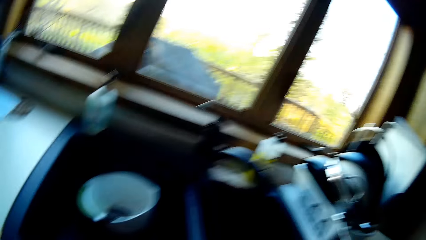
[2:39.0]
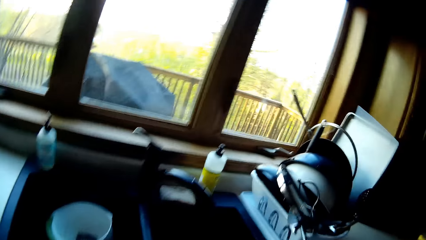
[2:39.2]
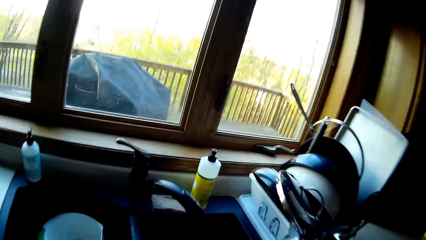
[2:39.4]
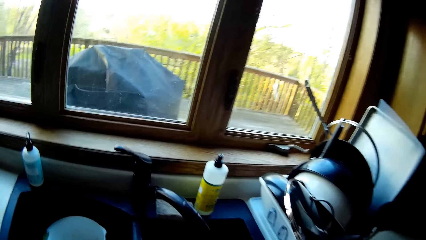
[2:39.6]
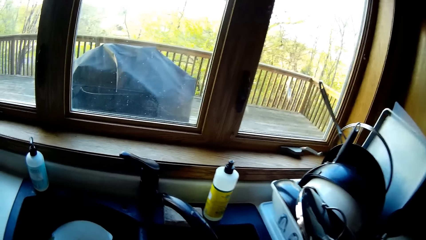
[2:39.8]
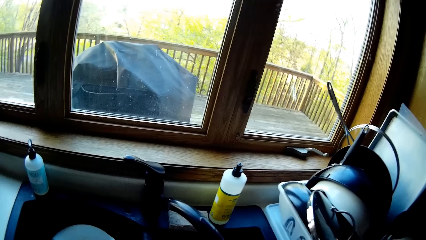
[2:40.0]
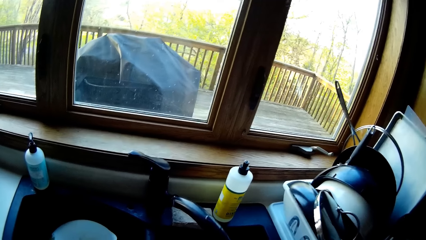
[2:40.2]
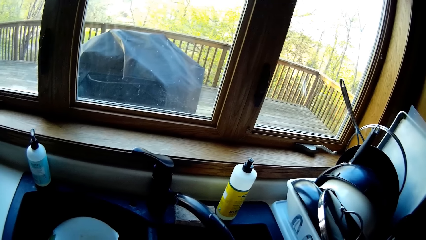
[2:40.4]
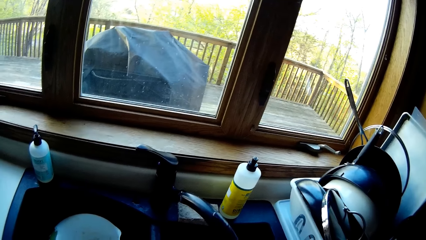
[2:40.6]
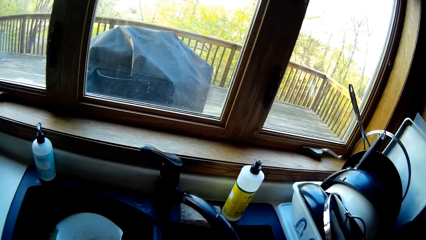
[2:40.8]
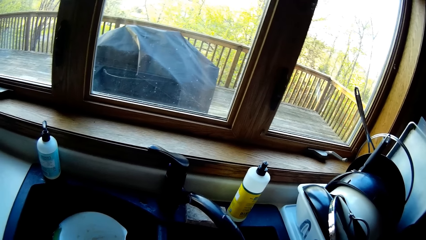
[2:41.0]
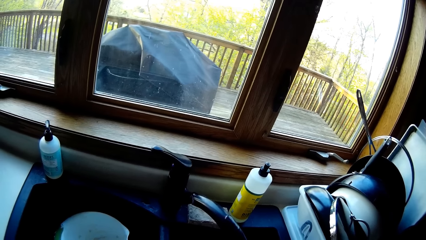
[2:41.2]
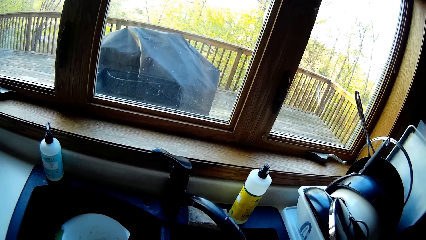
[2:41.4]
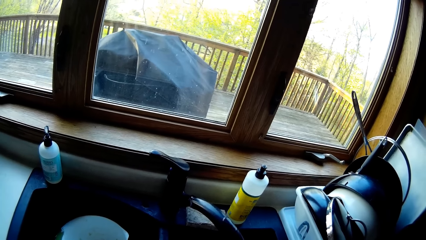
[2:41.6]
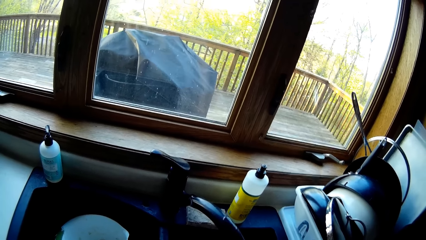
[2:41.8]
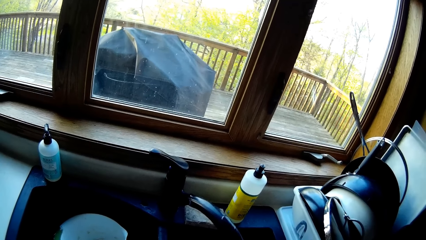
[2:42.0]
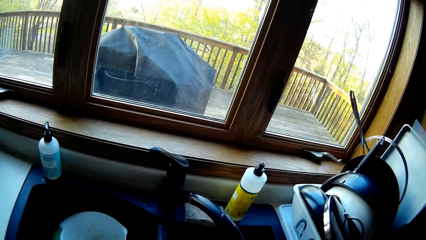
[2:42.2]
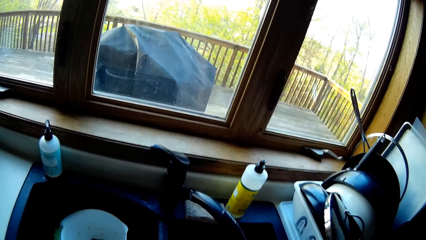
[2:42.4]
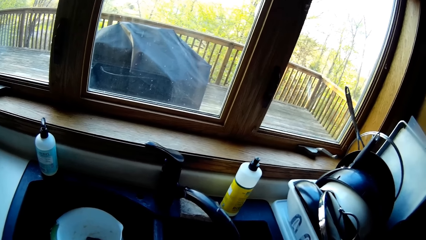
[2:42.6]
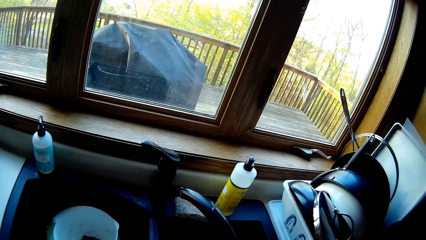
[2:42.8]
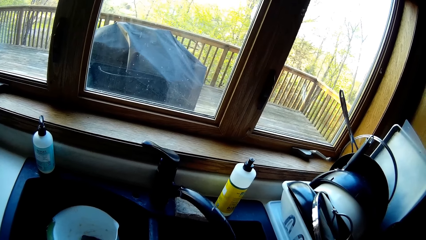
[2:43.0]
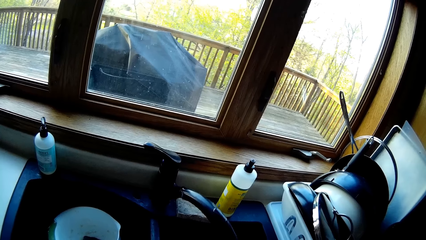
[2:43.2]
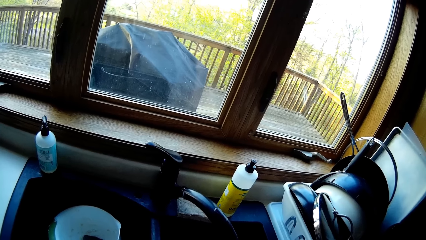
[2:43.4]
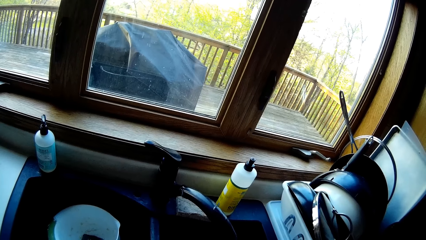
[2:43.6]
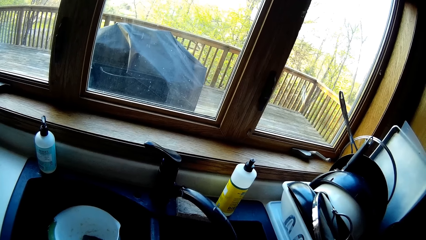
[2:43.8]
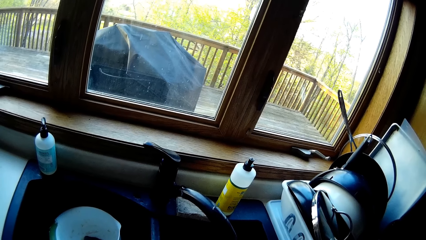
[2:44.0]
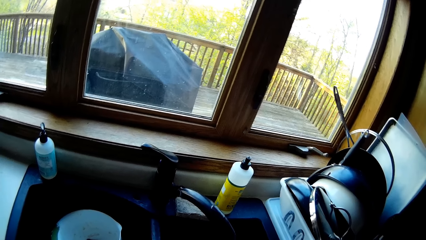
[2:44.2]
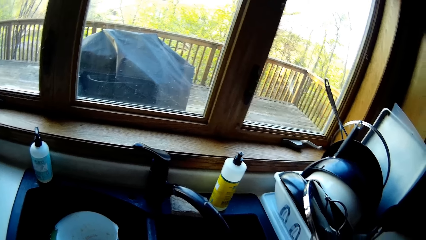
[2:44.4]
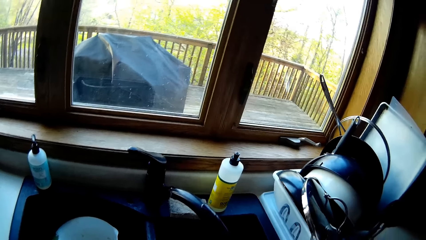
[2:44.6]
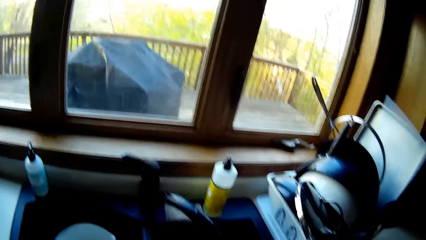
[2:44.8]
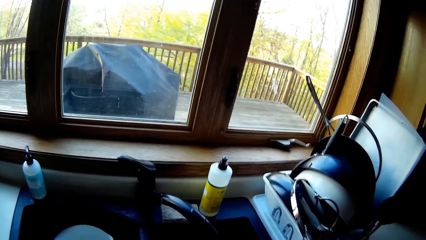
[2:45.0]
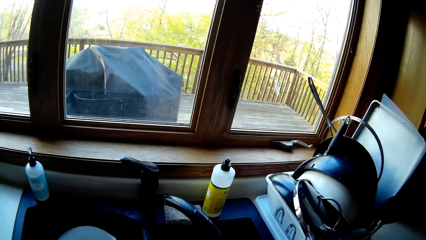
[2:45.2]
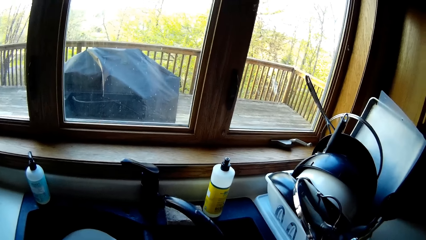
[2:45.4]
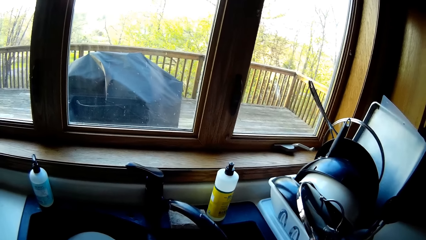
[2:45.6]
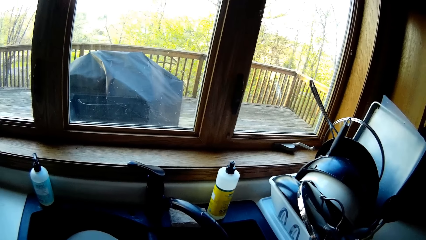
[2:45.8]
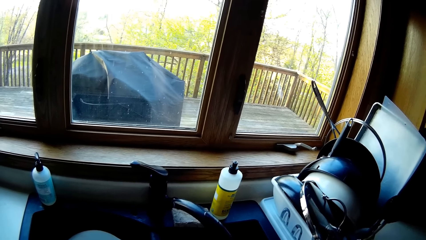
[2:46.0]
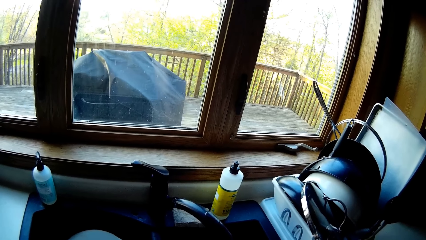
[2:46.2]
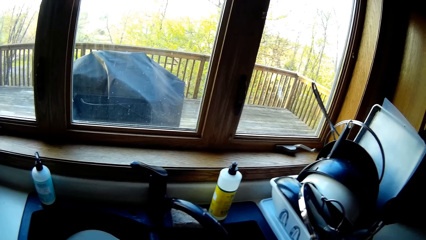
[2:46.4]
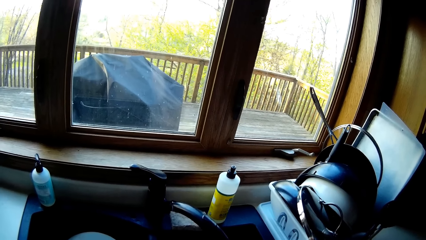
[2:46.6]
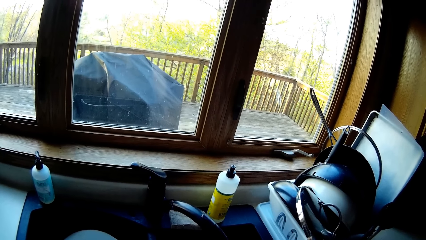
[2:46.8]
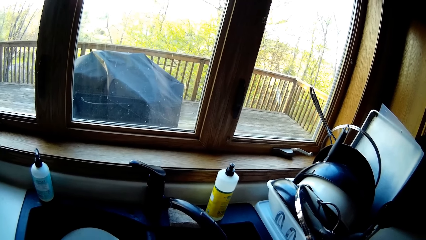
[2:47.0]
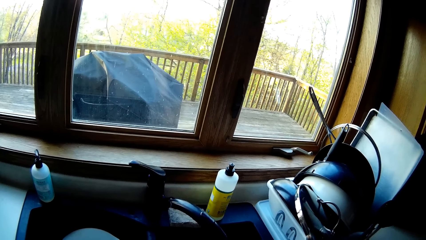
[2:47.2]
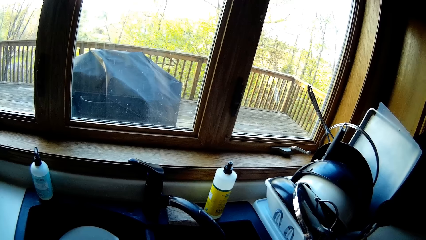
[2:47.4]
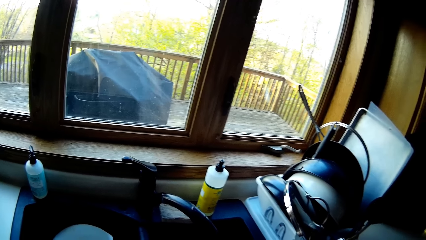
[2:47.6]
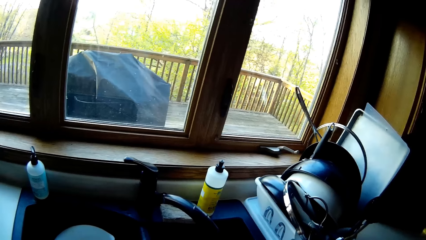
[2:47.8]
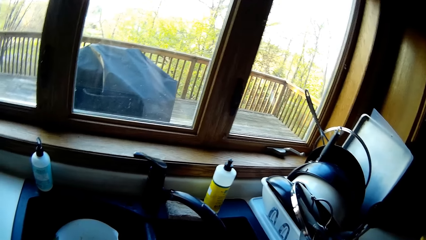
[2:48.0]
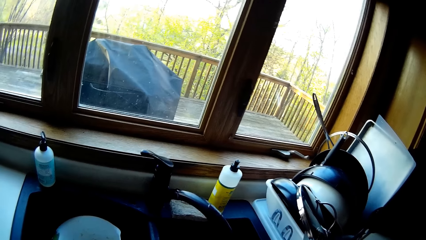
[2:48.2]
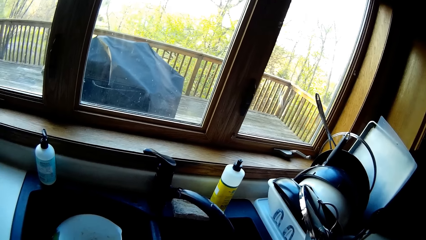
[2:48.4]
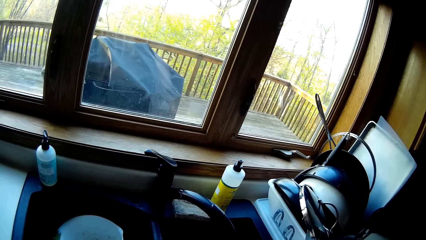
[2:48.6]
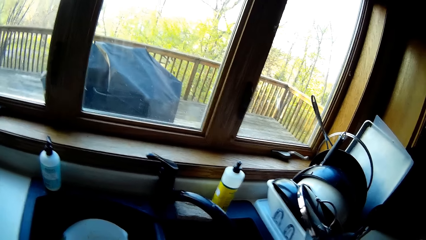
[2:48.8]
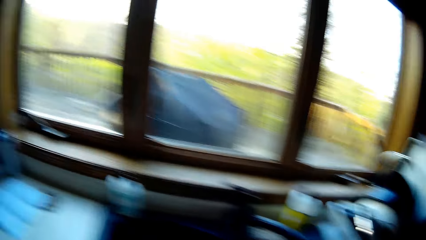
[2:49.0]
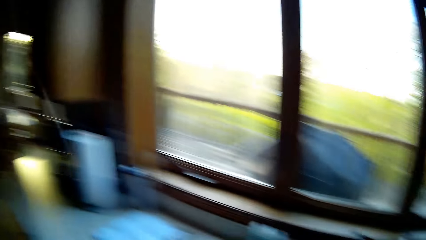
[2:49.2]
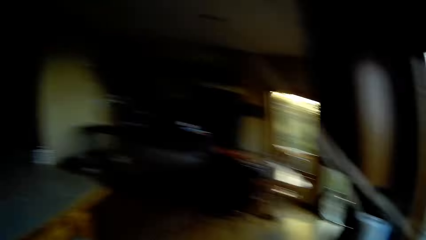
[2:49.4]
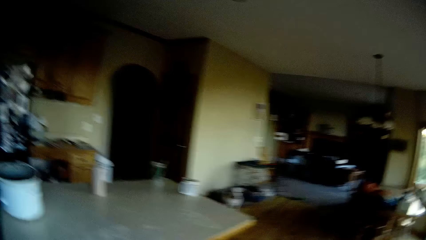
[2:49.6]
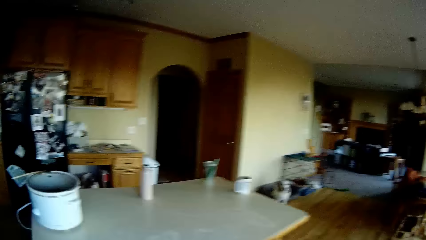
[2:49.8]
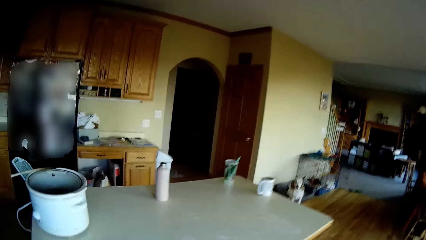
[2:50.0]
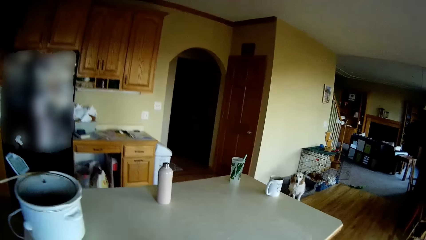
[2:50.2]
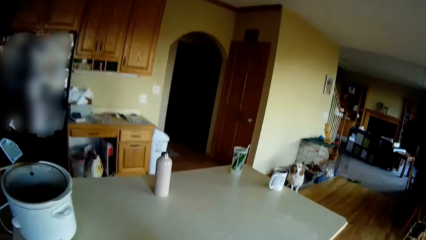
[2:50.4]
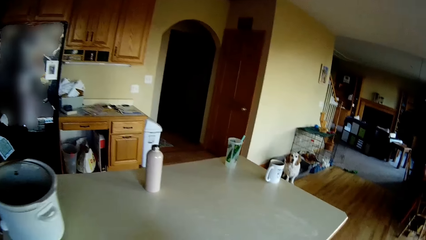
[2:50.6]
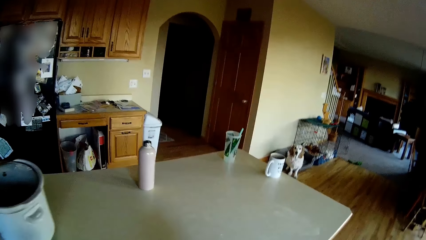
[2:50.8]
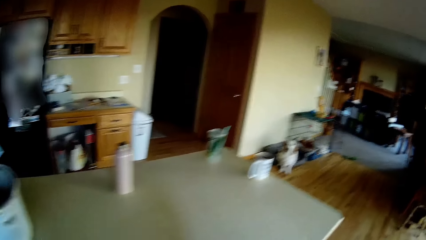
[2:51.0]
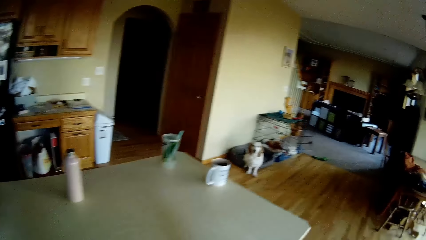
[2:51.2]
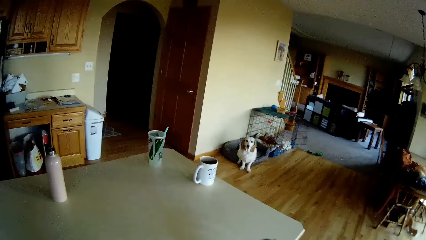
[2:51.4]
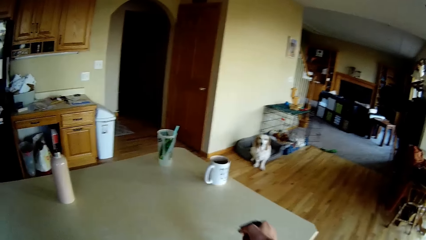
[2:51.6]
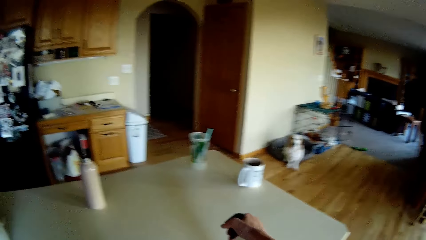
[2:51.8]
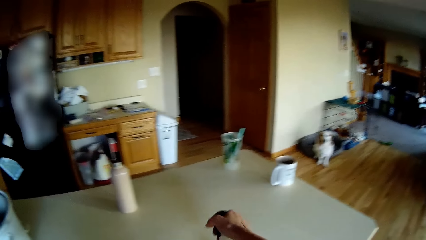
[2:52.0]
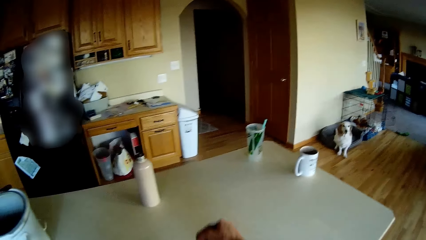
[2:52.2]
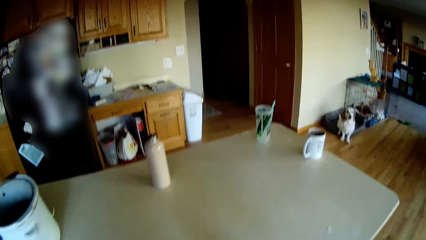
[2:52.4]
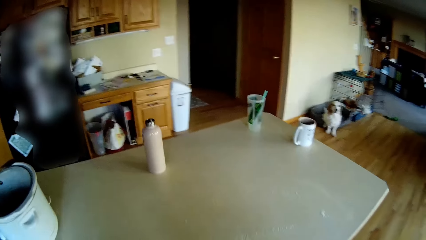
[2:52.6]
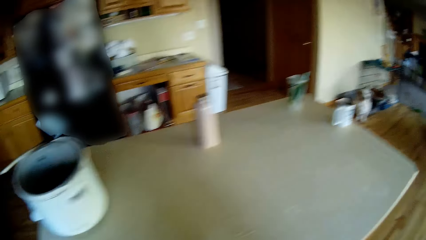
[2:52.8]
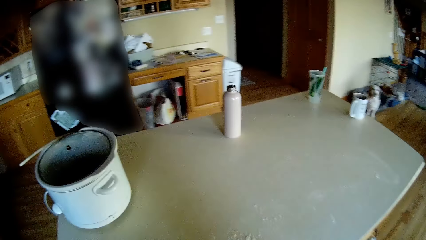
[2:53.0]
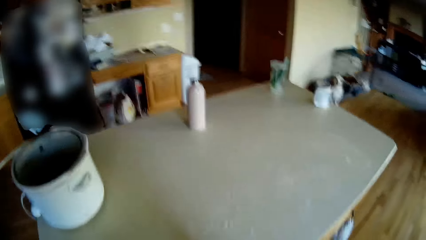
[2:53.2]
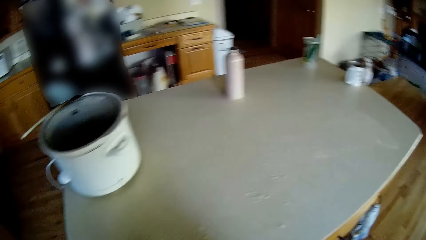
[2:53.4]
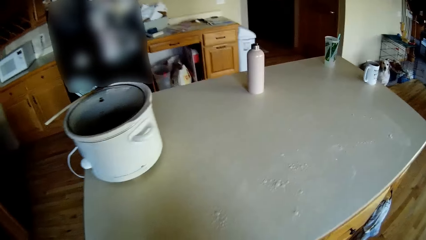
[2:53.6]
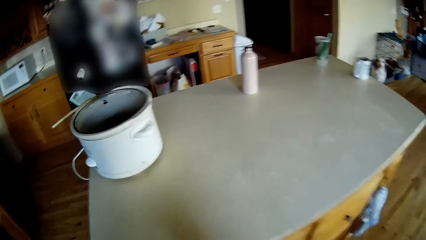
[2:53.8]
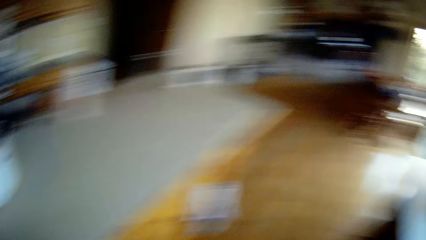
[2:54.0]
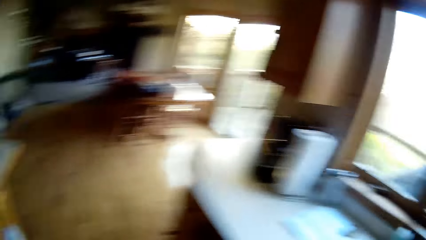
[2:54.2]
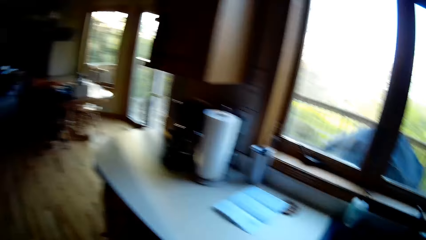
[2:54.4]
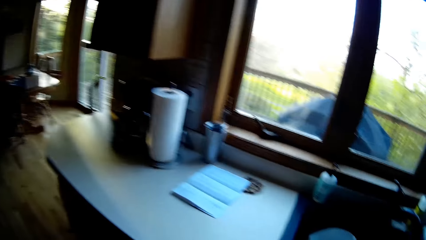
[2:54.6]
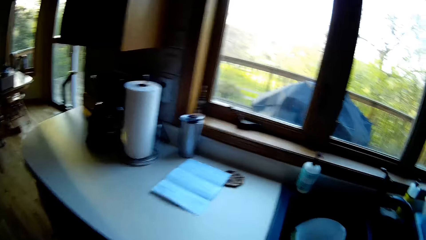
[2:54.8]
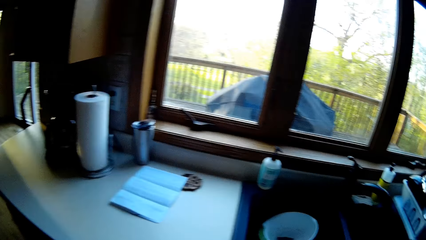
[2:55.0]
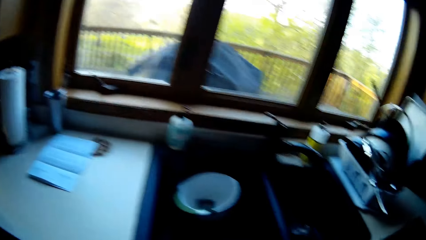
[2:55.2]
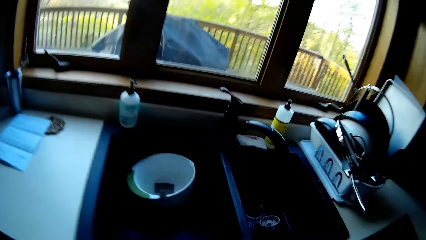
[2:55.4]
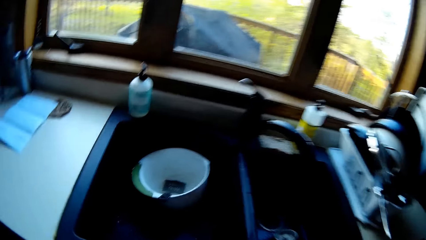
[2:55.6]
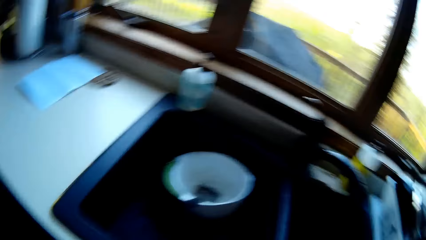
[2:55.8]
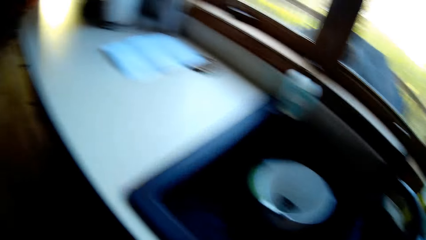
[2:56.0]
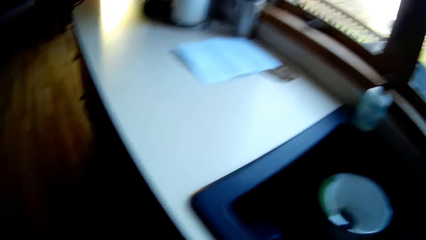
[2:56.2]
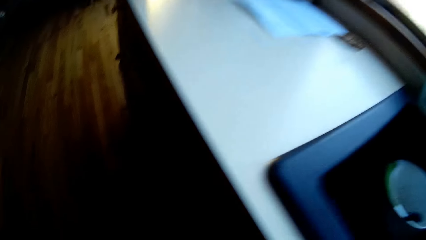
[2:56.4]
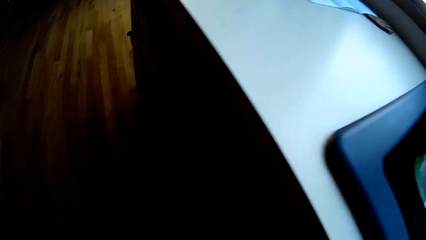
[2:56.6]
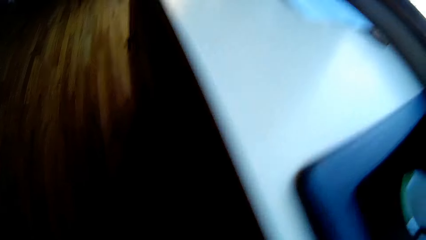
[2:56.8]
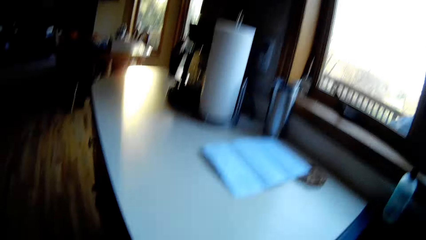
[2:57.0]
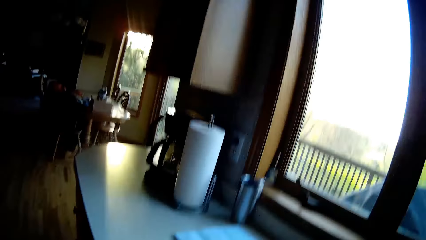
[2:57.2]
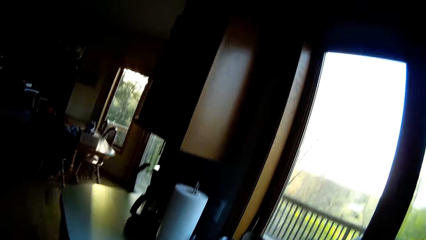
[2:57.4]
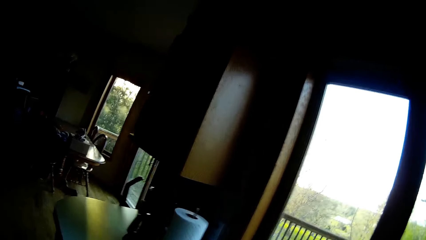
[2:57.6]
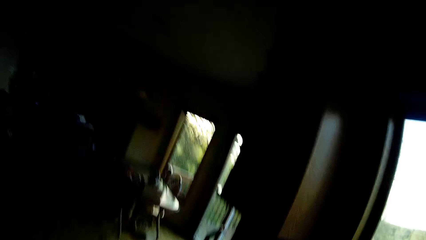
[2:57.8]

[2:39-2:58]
The camera wearer holds something in the hand. She sprays a disinfectant on a kitchen island from a bottle in her right hand.
